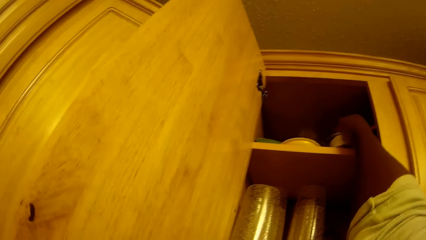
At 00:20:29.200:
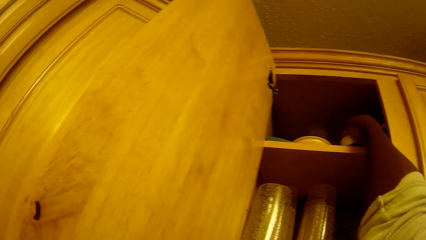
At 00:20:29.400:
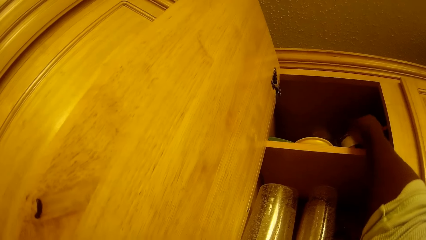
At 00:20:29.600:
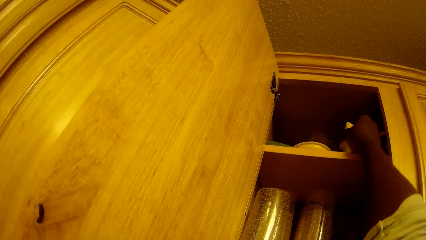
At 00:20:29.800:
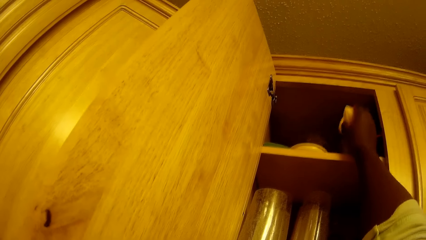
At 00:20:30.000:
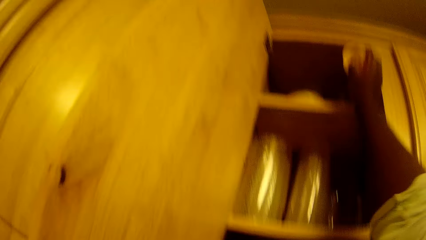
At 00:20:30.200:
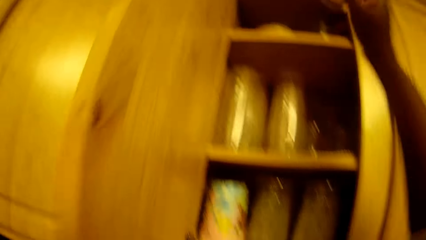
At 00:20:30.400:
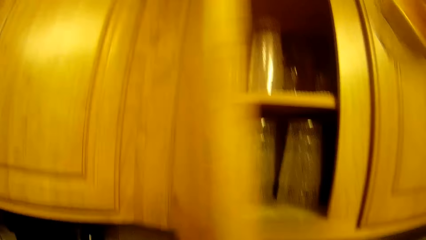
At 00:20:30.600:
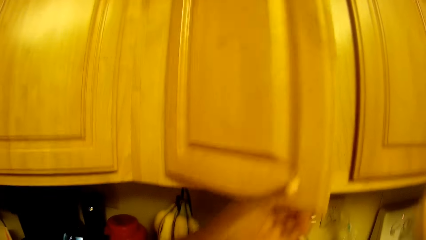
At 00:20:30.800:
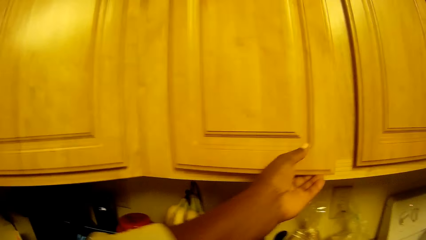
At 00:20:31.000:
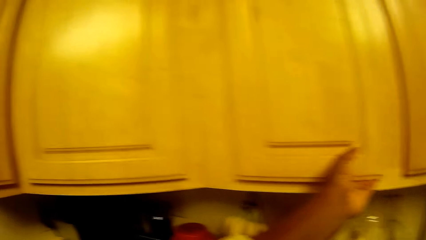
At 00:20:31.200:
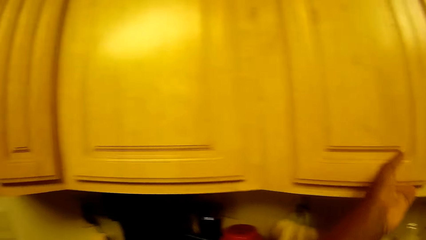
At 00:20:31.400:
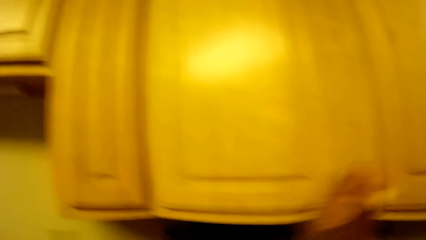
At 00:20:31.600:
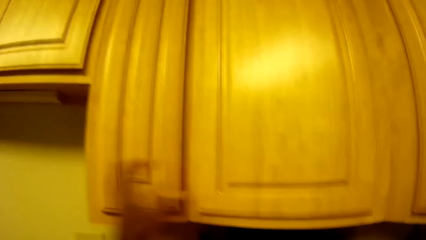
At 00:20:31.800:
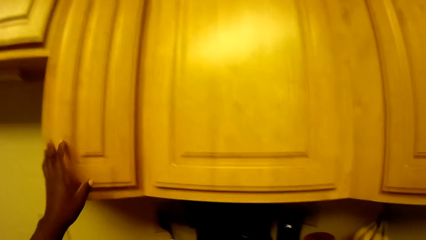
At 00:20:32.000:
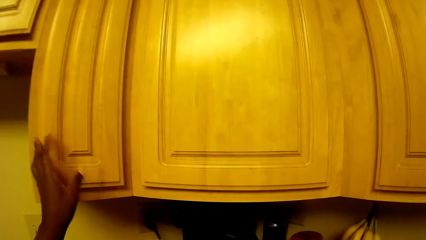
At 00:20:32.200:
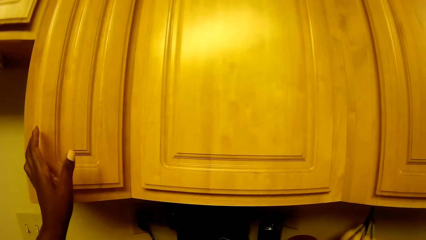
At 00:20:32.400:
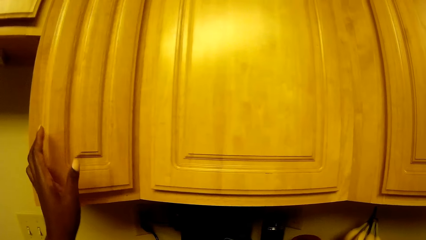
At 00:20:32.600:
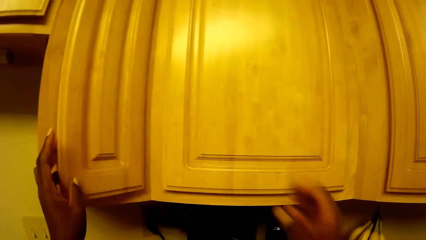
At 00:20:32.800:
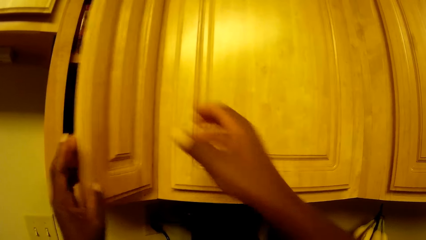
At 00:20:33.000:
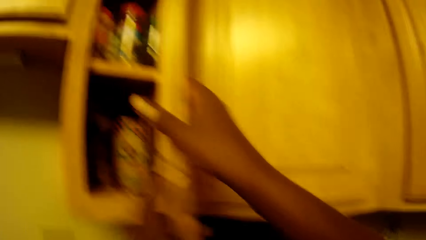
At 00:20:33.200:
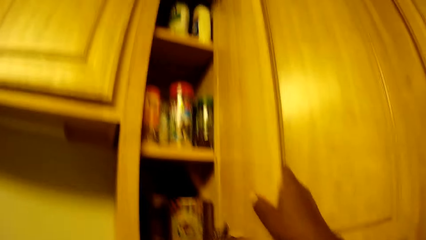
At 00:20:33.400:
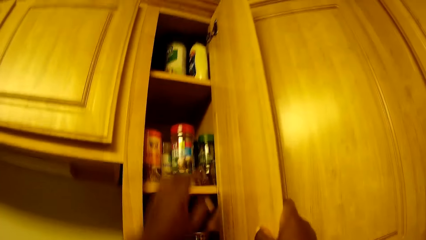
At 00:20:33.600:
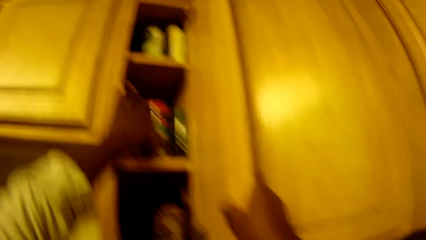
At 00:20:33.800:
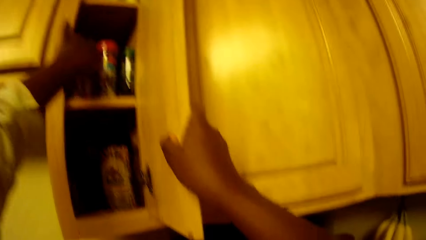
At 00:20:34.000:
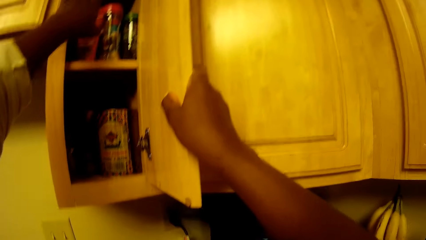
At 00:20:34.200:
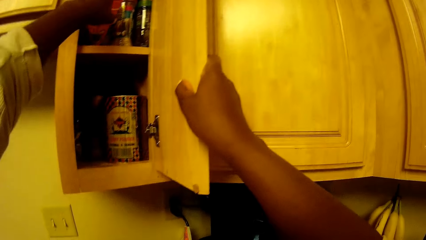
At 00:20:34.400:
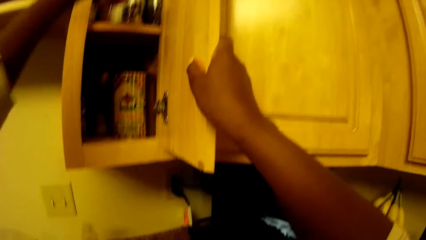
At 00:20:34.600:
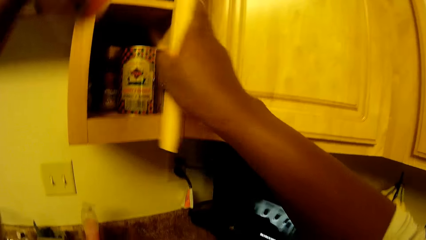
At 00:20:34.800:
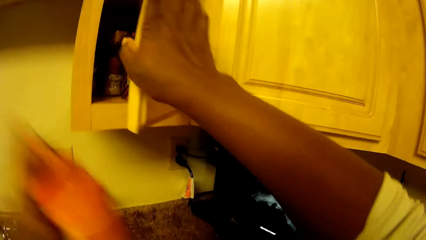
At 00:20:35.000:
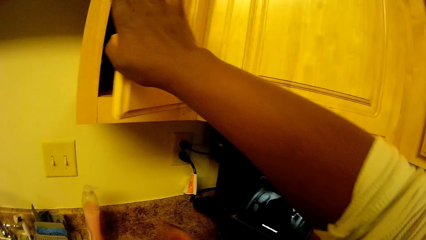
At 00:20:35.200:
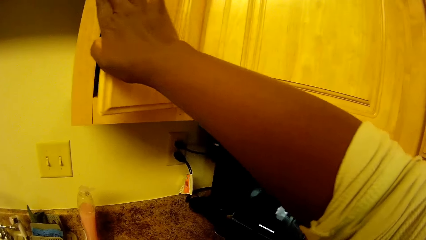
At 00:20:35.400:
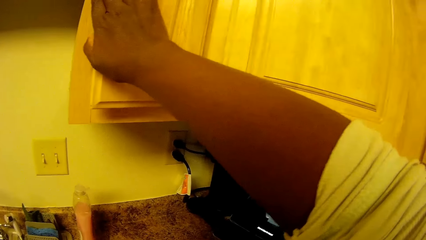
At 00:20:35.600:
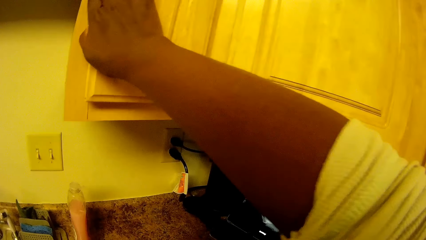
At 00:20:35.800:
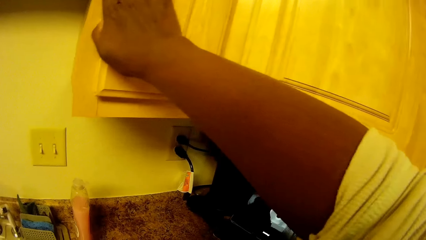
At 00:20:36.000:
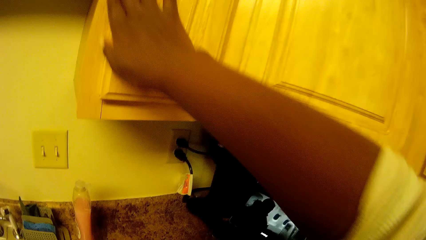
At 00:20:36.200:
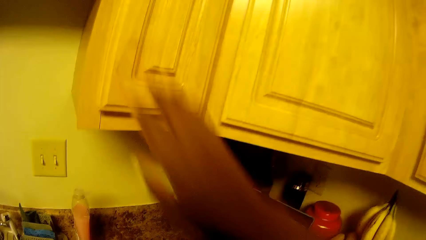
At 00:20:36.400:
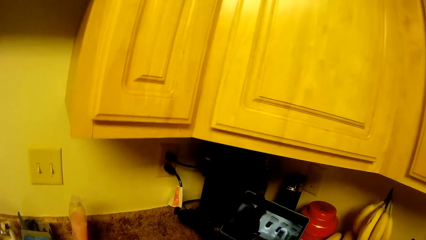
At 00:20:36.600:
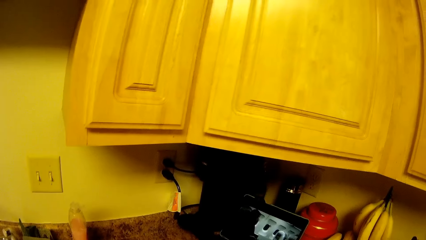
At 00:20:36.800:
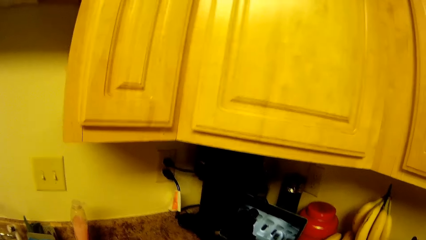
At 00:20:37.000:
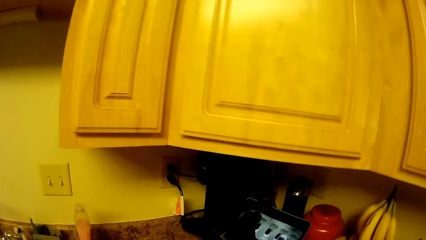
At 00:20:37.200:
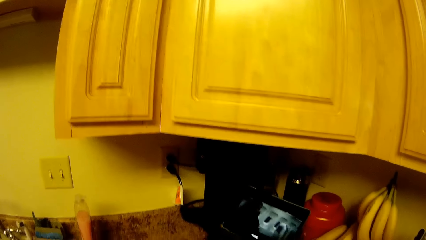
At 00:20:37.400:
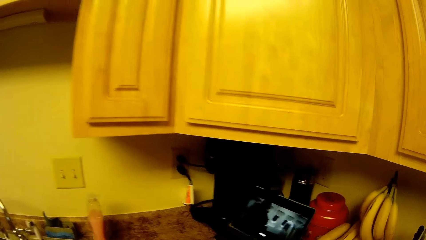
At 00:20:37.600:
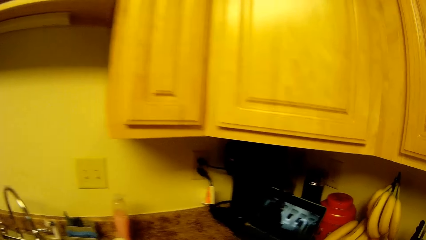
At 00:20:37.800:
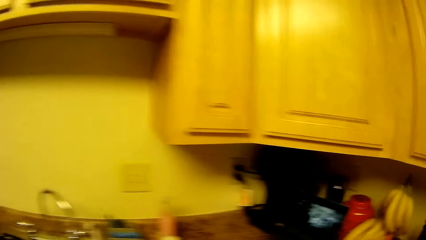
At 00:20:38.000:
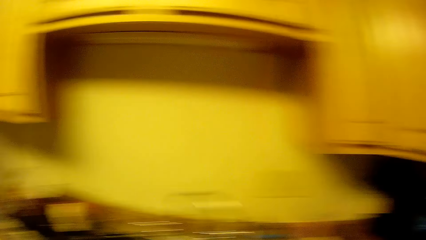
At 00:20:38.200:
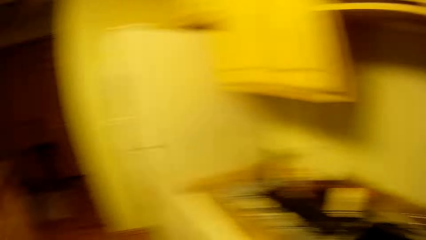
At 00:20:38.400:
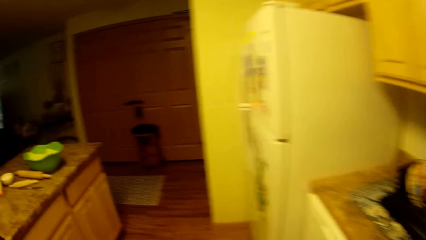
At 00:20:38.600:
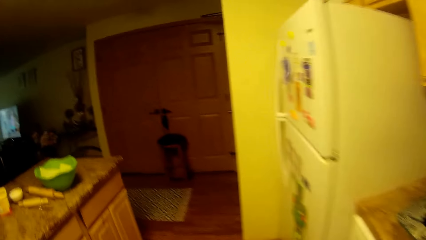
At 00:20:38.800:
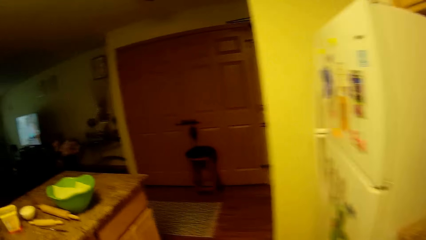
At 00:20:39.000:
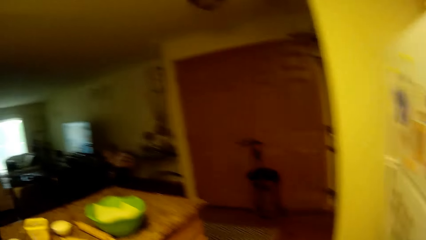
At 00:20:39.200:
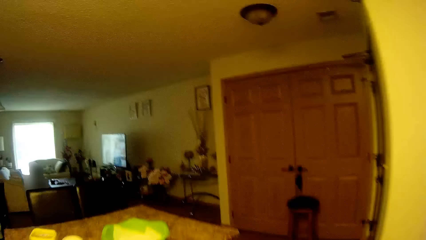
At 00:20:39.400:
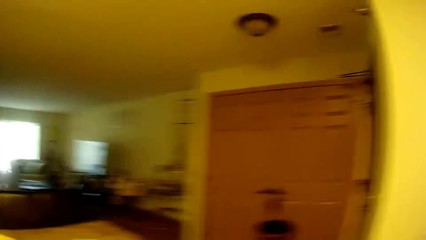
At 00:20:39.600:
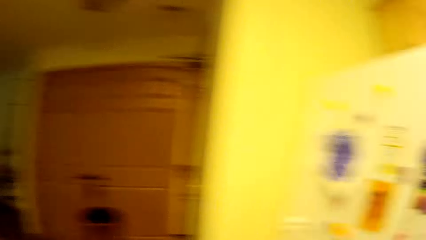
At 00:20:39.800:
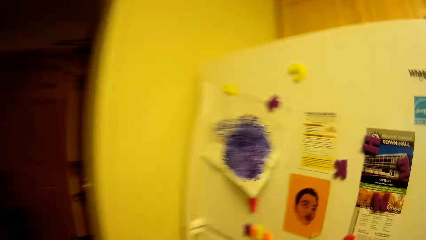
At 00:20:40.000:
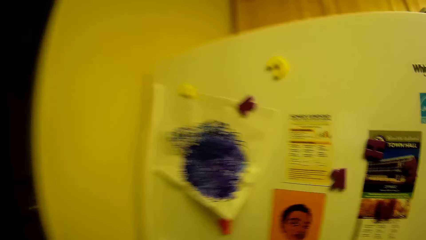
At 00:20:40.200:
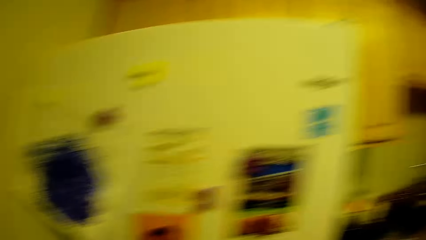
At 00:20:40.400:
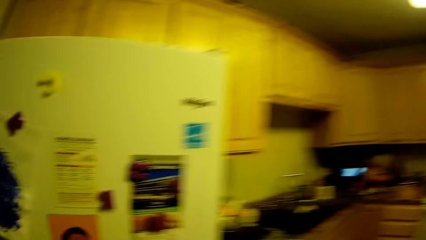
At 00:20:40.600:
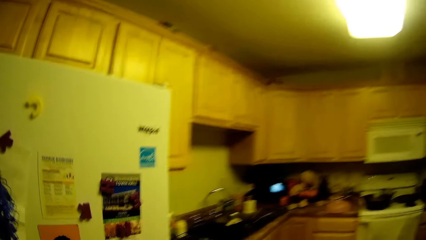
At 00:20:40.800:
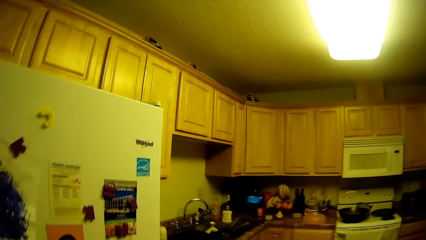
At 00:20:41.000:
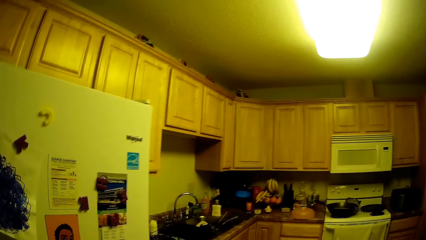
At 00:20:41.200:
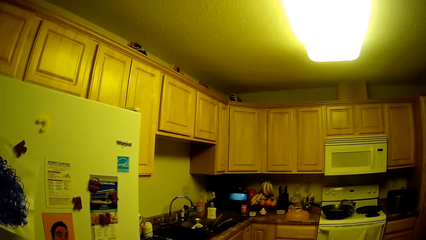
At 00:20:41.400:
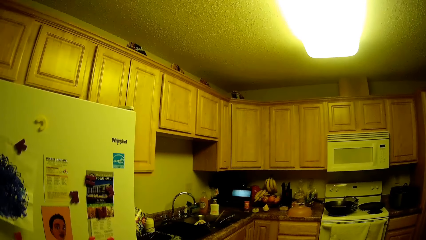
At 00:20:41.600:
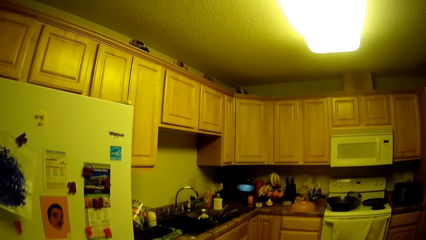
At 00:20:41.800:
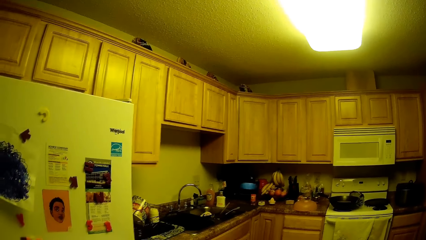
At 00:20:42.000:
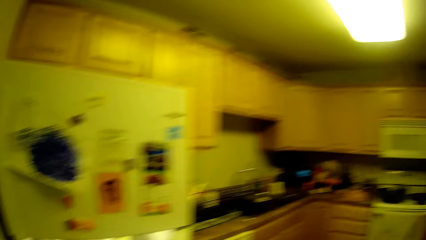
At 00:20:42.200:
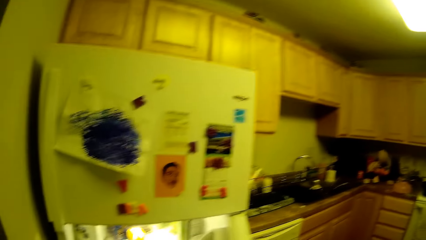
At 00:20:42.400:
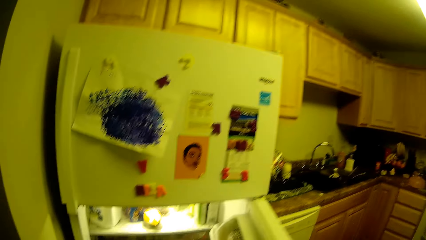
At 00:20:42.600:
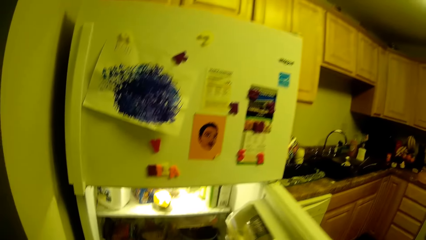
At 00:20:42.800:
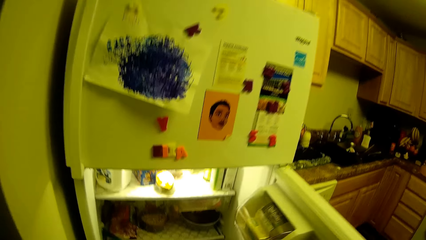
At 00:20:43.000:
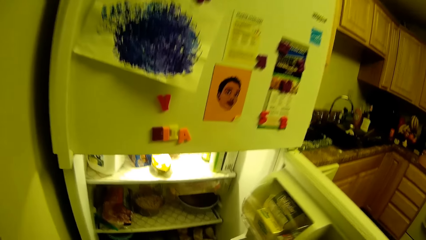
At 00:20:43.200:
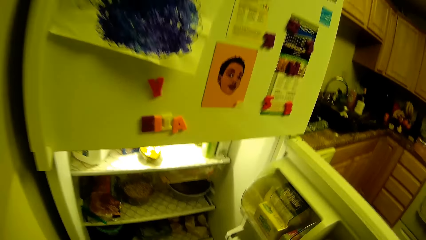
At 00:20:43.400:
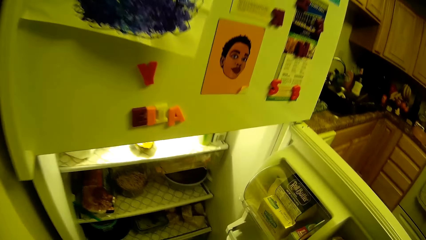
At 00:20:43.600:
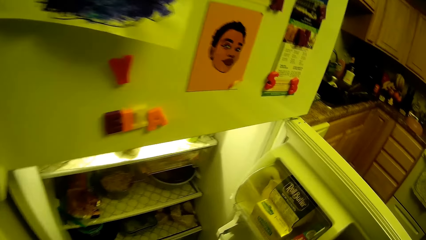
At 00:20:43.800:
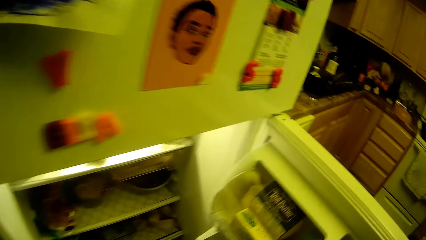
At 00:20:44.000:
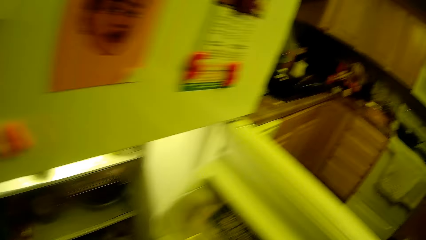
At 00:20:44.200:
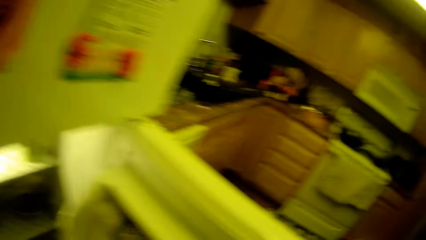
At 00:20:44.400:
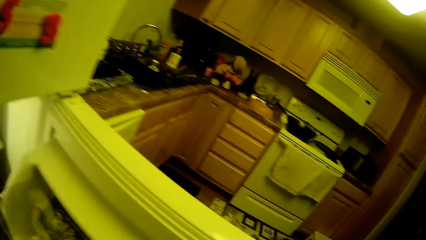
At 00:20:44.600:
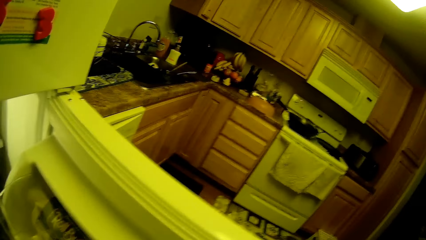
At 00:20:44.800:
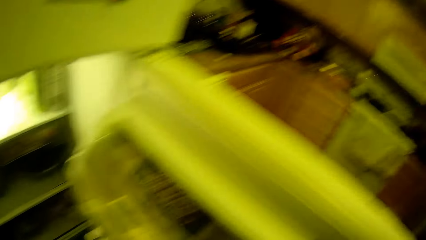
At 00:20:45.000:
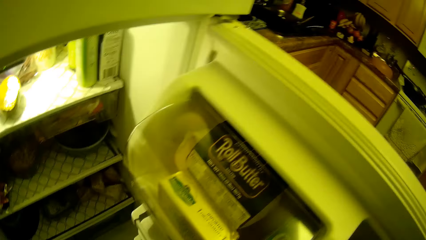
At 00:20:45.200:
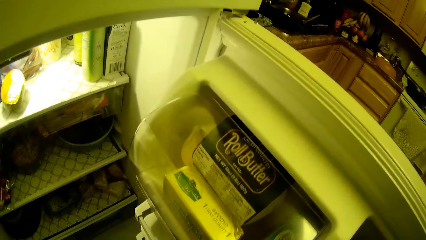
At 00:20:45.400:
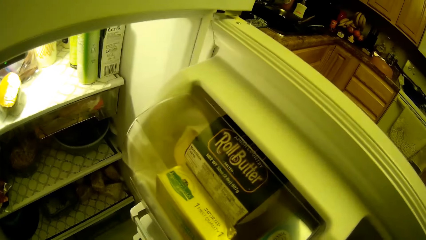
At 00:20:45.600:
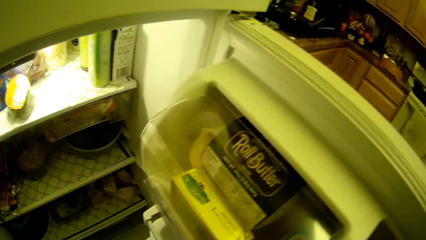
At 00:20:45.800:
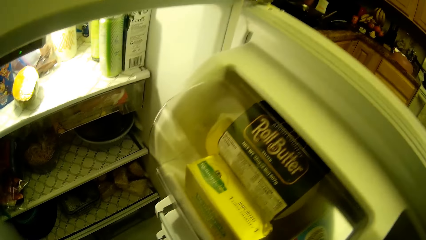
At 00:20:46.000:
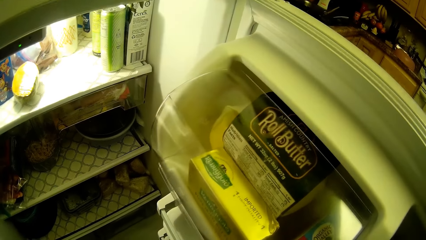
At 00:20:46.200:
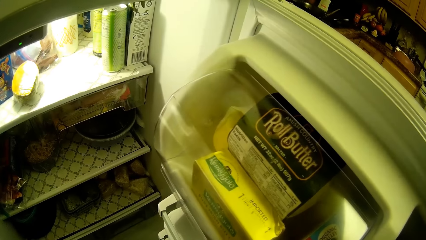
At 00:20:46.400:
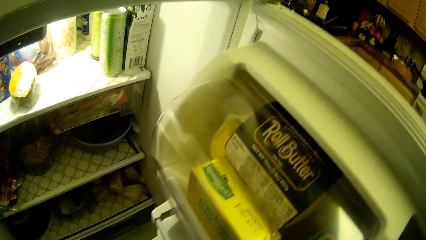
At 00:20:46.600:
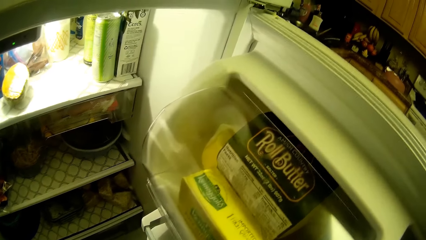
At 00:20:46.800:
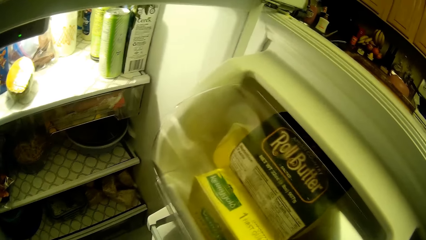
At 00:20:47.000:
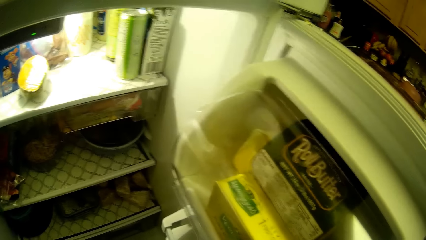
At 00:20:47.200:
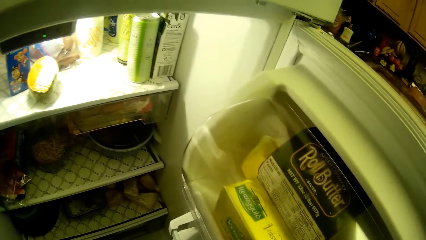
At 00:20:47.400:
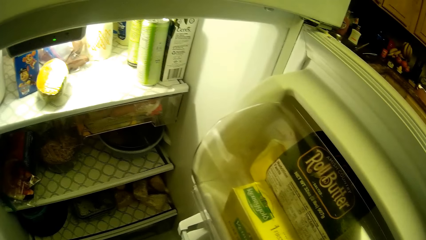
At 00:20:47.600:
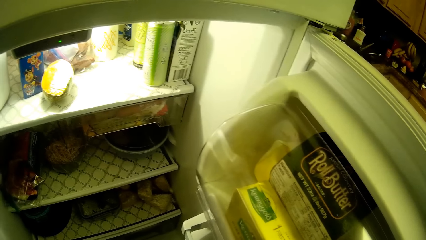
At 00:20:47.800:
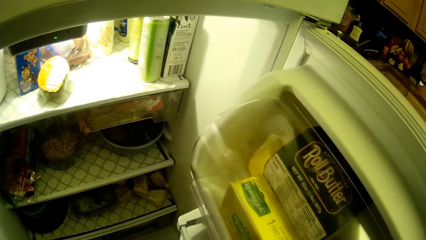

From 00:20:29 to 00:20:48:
The camera wearer closes the cupboard with her left hand. She opens the cupboard or cabinet with both hands. She holds the cabinet. She picks a box from the cupboard with her left hand. She closes the cupboard with her right hand. She walks around, looks around, opens the fridge and looks inside the fridge.
